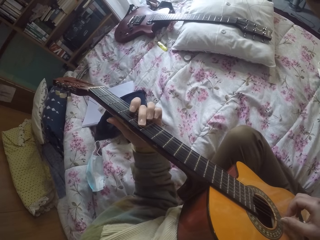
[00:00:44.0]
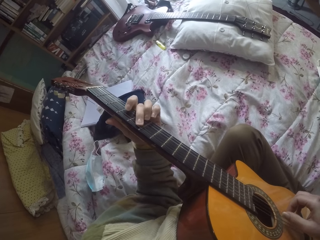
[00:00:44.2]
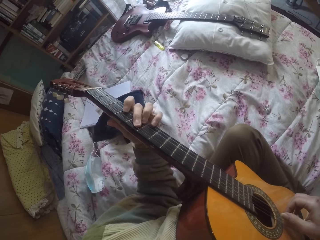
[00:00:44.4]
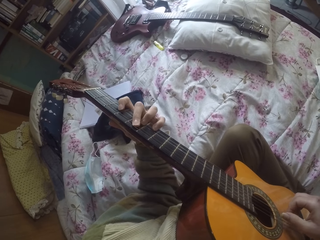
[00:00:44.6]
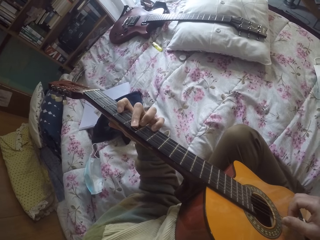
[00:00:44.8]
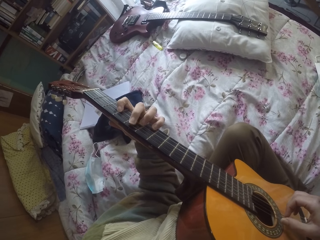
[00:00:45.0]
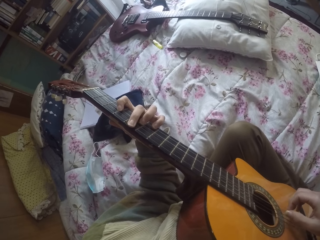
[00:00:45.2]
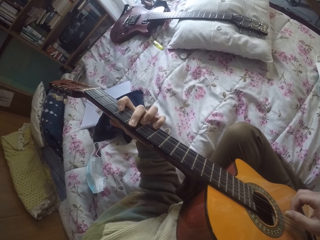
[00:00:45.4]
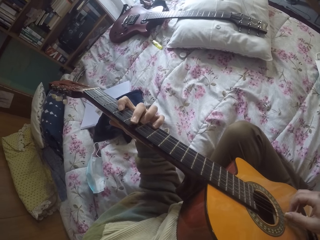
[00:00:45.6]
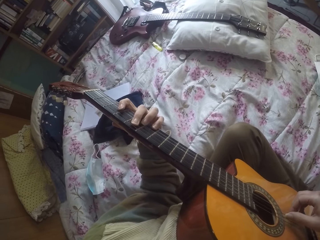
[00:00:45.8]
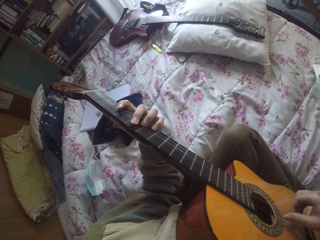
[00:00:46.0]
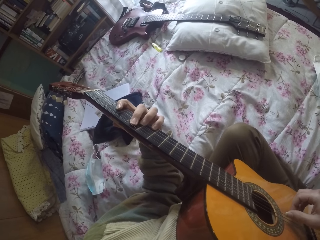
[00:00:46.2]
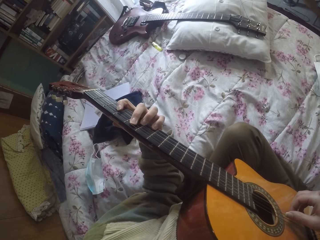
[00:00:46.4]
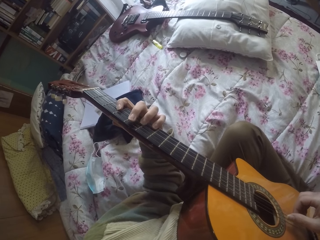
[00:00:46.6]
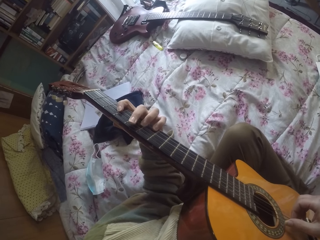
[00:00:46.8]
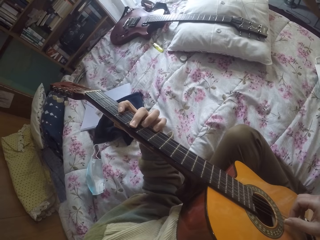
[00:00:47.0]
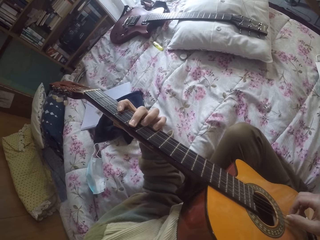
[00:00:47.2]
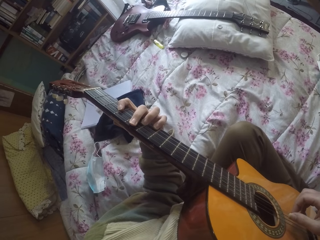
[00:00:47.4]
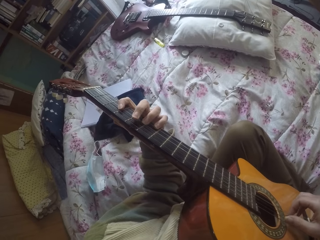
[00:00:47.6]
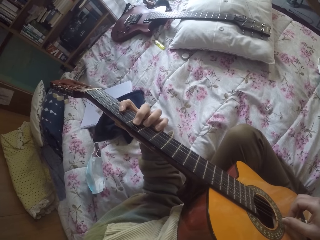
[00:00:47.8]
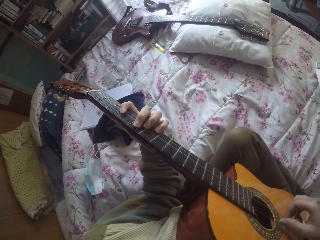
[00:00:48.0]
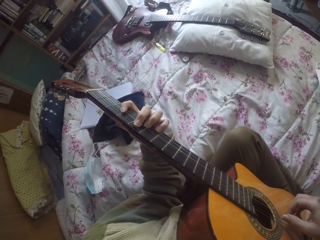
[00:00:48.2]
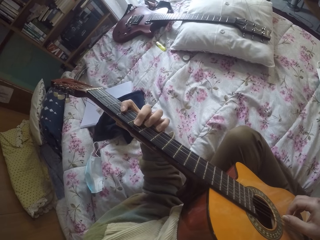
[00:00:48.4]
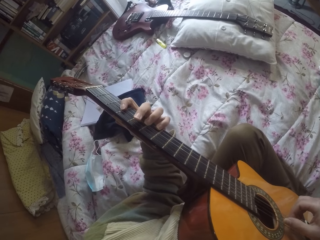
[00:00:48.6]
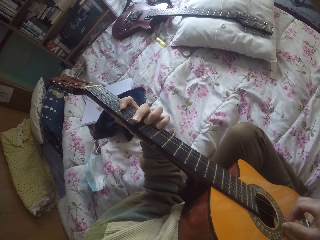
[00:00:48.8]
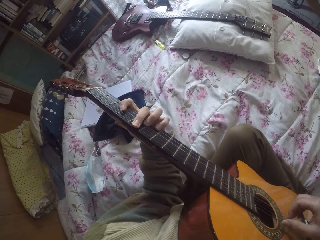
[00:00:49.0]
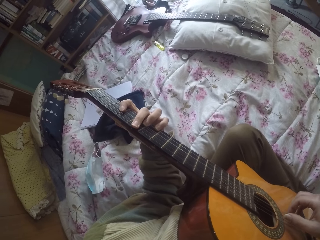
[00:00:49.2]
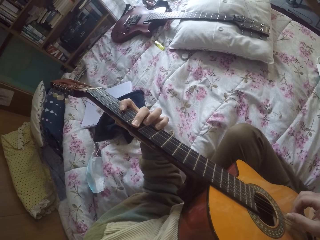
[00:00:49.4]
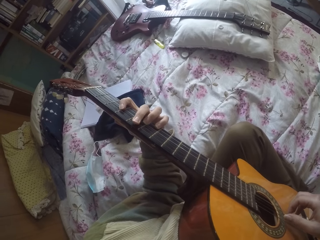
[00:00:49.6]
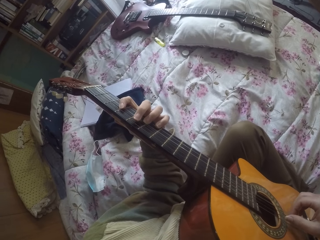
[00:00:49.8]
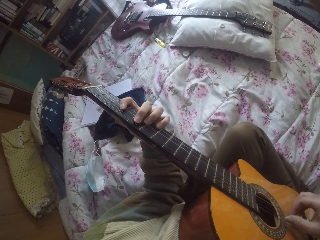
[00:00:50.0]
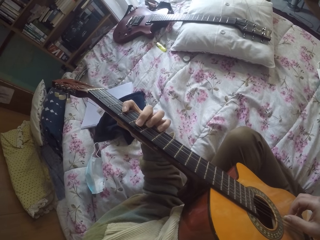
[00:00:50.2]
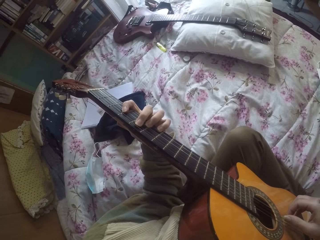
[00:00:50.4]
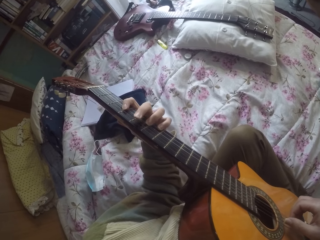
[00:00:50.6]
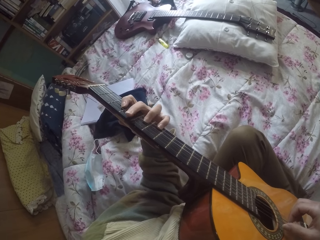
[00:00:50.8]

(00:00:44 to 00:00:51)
The camera wearer plays the guitar.

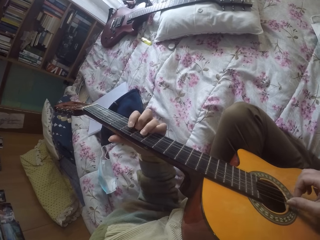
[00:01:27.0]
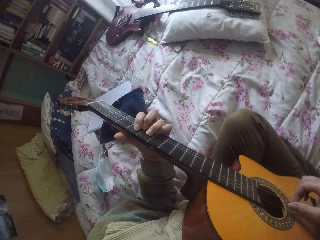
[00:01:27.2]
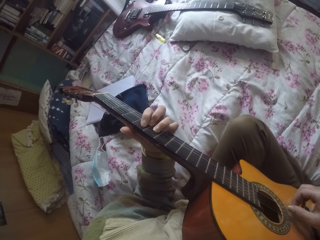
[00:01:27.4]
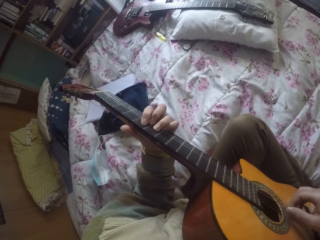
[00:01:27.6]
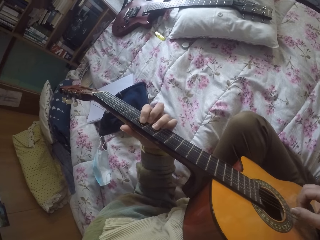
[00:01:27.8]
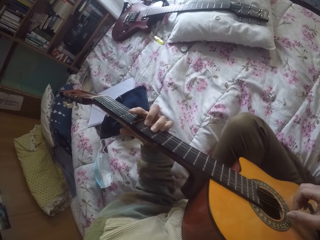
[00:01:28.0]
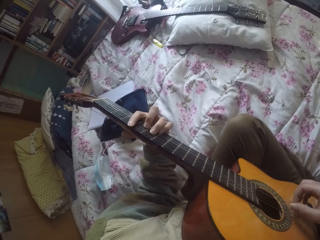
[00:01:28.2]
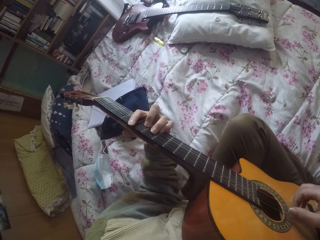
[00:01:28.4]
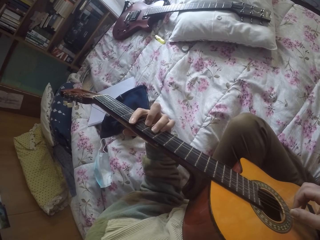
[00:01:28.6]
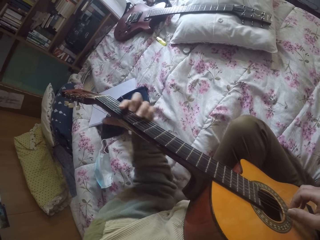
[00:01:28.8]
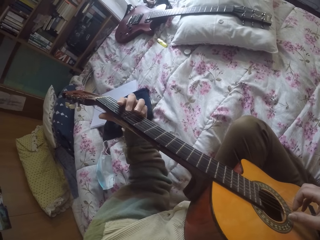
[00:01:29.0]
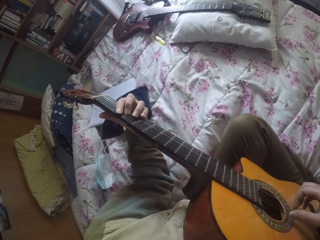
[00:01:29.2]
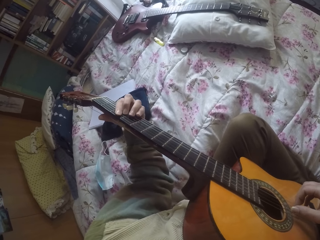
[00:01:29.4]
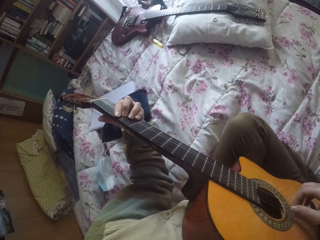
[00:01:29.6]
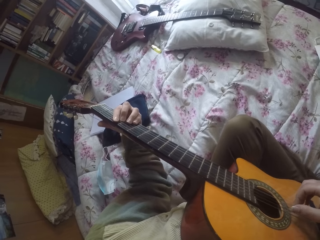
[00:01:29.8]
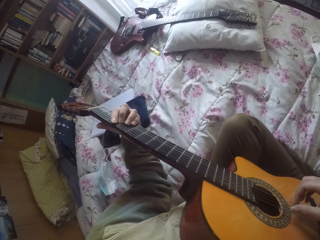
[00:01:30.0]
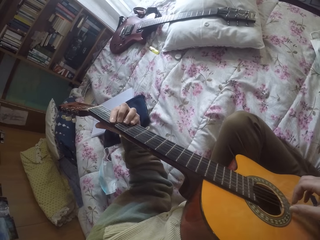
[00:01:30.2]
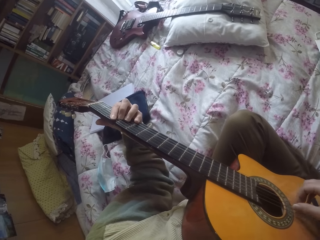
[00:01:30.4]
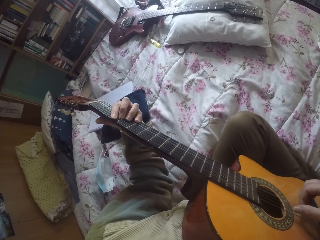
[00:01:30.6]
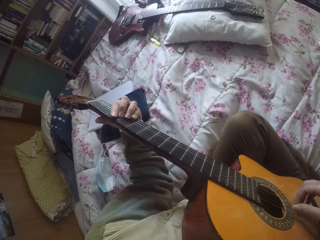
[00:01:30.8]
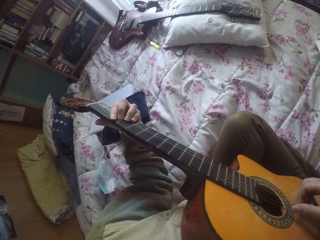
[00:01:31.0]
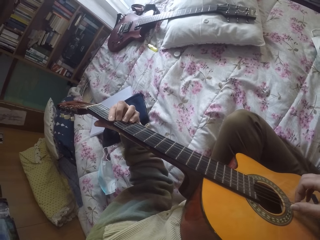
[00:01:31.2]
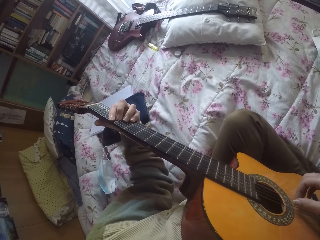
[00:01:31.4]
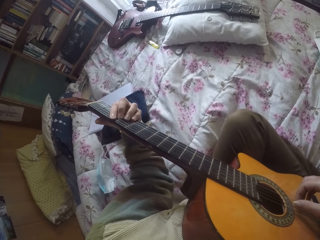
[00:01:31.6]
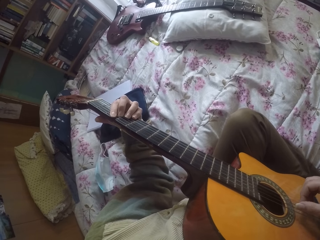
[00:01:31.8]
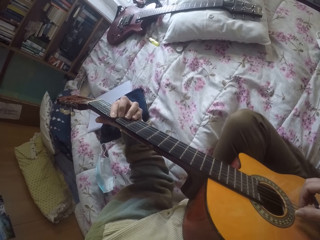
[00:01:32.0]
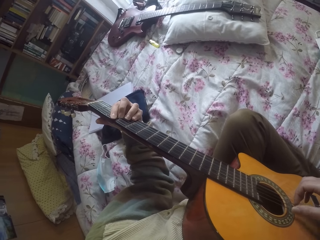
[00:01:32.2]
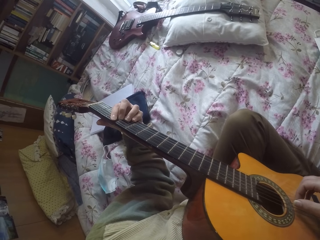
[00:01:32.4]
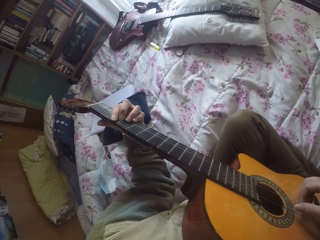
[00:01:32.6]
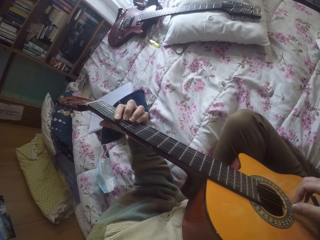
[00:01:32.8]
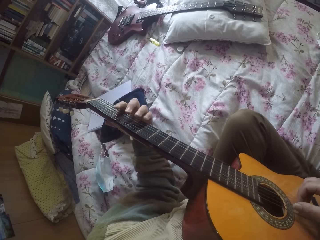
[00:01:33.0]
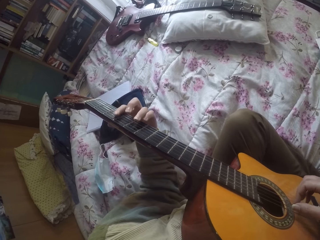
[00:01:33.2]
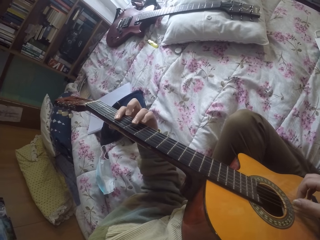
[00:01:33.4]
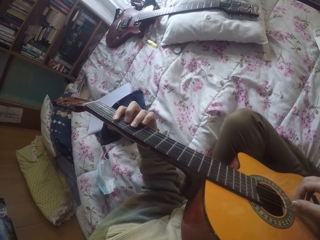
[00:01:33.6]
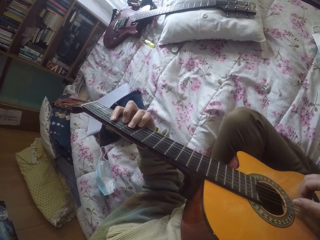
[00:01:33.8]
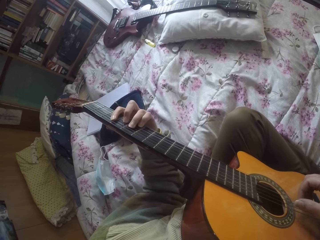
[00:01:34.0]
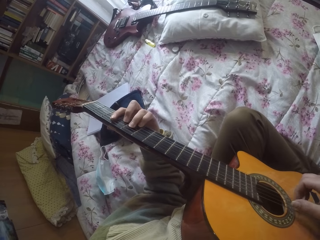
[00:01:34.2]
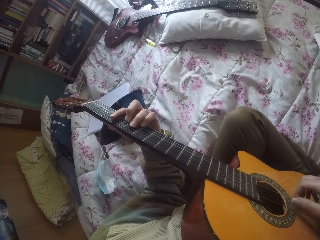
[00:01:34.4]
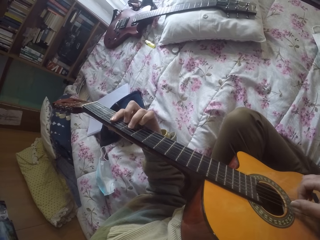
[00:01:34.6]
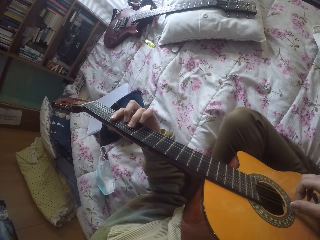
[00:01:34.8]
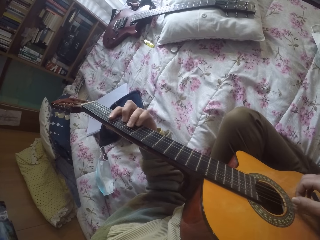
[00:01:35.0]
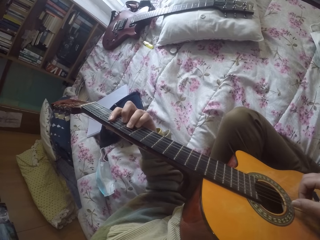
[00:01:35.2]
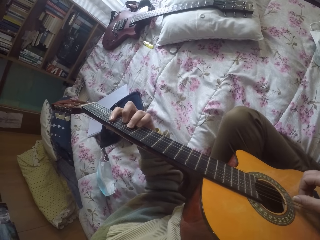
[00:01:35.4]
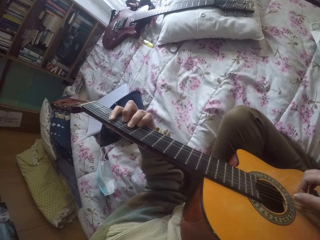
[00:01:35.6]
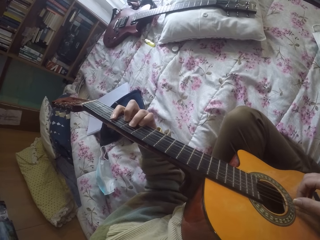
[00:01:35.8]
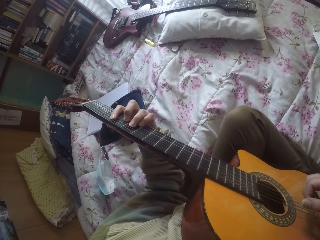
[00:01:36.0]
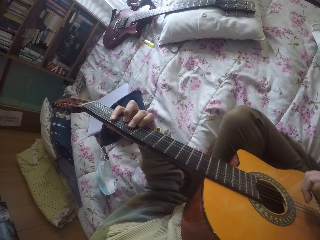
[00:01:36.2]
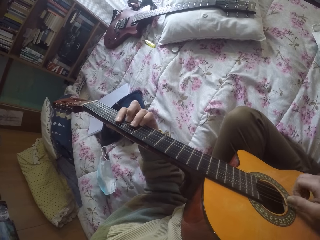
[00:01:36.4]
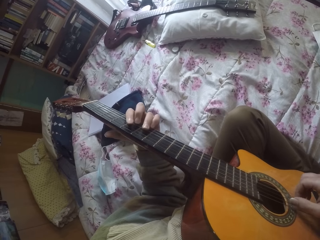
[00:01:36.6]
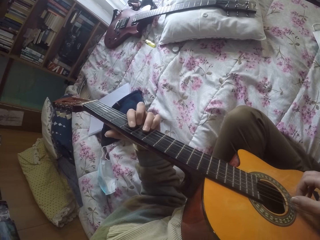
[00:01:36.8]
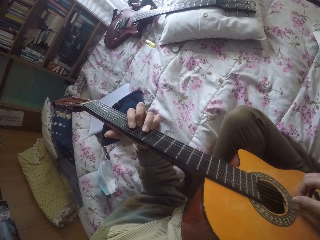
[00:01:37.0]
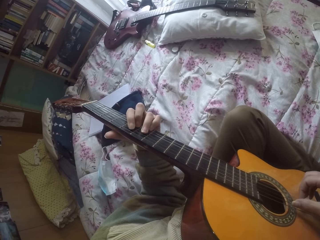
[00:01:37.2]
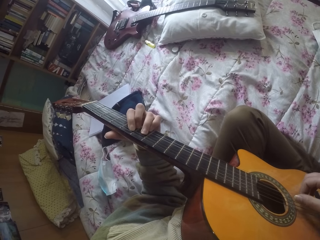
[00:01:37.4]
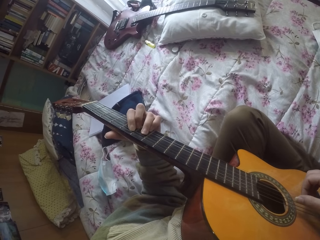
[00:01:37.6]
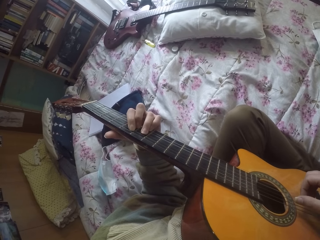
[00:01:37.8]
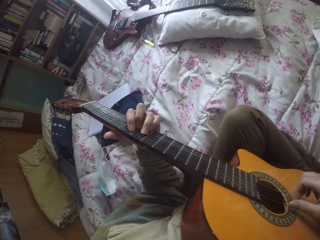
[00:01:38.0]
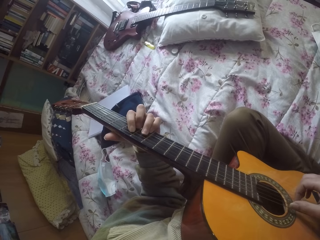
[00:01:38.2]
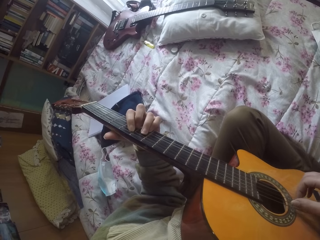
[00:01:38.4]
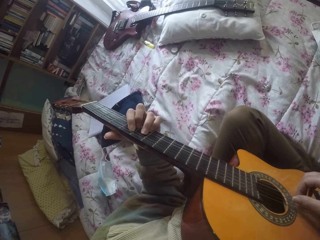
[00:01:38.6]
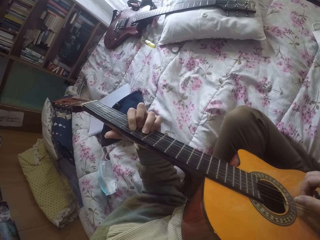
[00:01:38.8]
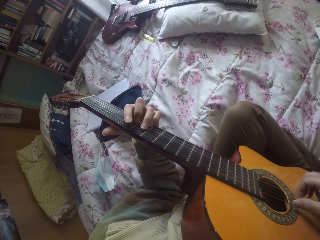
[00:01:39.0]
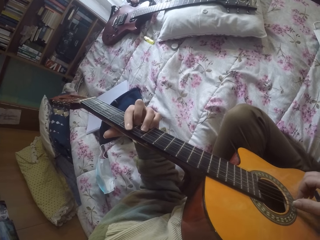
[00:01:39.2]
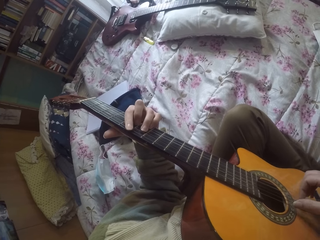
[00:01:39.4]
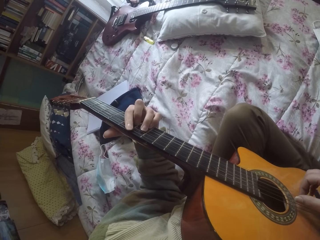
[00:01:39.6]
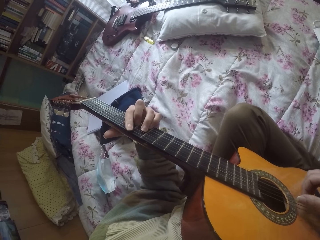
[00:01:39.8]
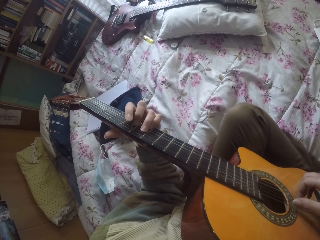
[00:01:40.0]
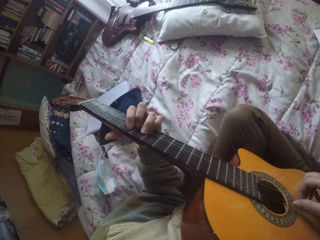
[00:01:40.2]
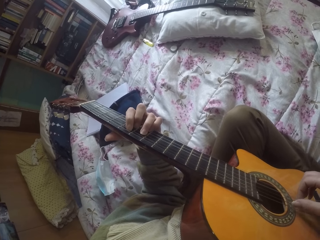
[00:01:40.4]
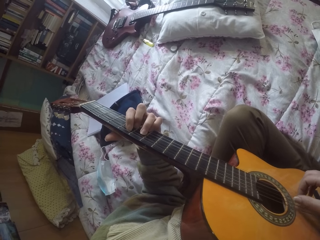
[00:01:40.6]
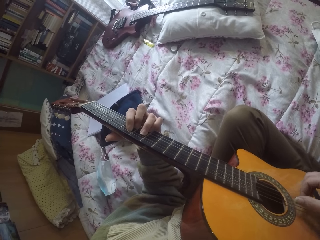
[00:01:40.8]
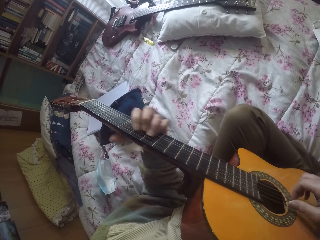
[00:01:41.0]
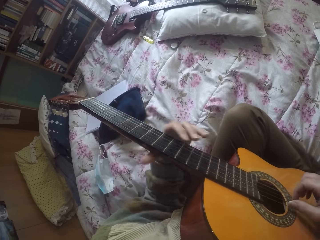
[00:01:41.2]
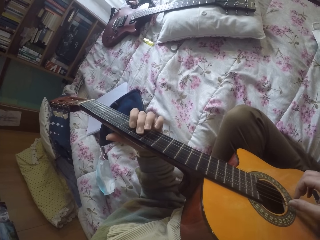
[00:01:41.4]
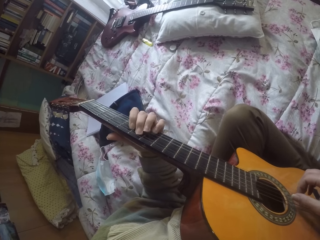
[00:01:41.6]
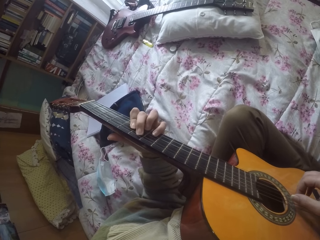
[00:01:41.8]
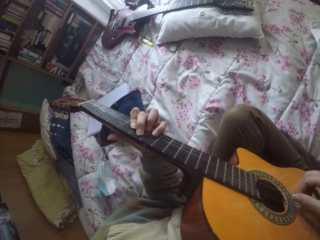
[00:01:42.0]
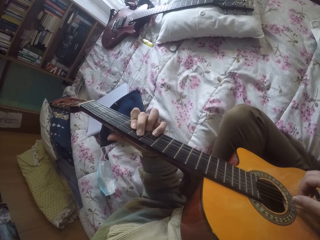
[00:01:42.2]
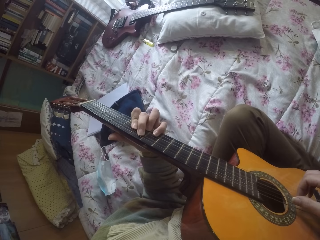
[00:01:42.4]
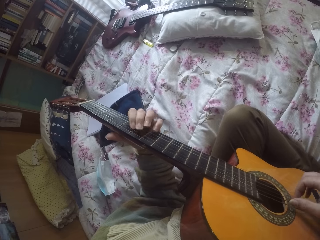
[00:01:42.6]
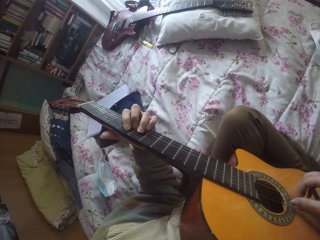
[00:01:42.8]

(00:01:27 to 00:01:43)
The camera wearer taps the guitar.
